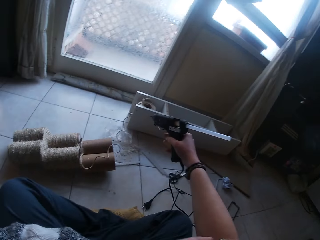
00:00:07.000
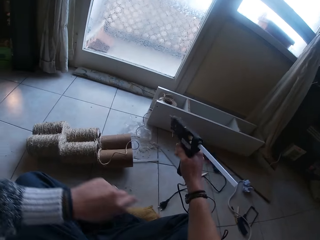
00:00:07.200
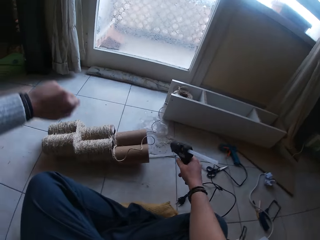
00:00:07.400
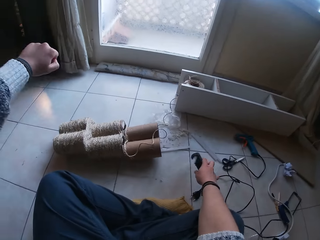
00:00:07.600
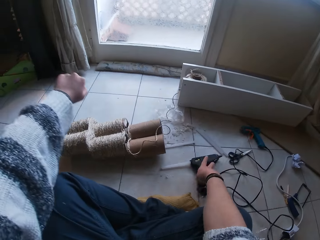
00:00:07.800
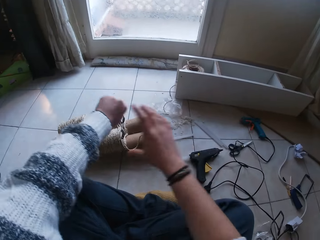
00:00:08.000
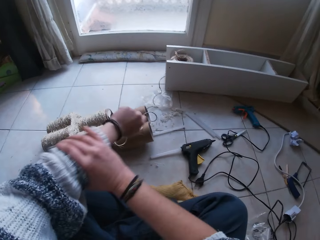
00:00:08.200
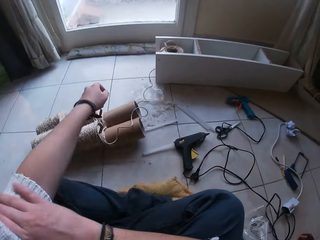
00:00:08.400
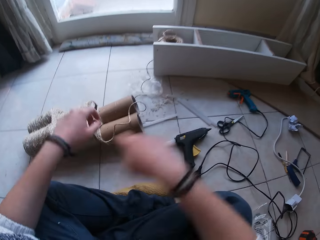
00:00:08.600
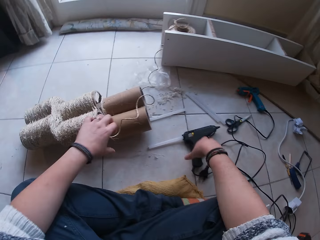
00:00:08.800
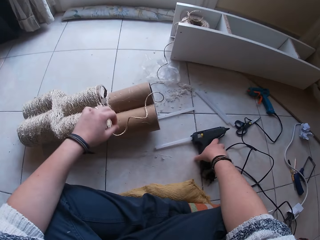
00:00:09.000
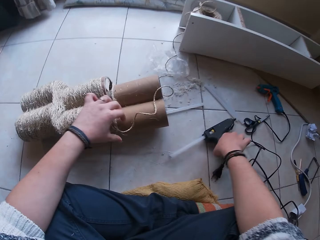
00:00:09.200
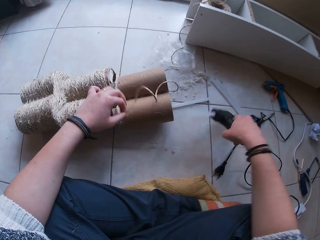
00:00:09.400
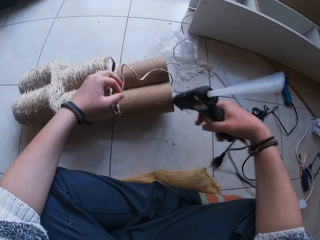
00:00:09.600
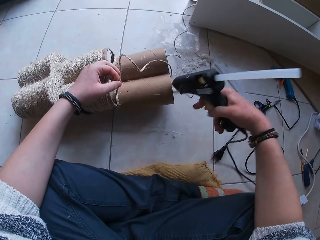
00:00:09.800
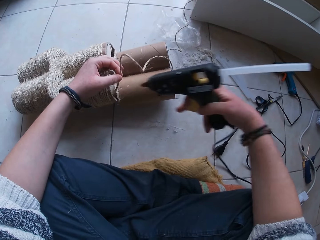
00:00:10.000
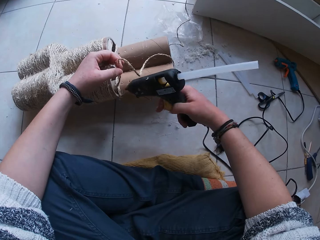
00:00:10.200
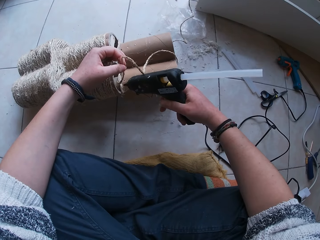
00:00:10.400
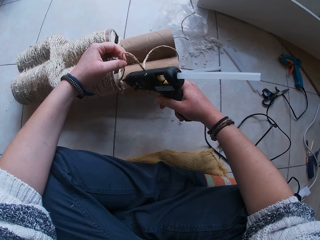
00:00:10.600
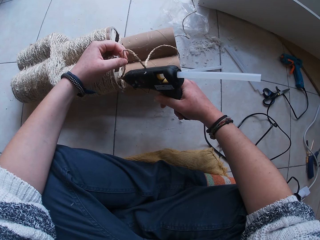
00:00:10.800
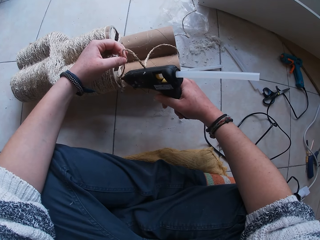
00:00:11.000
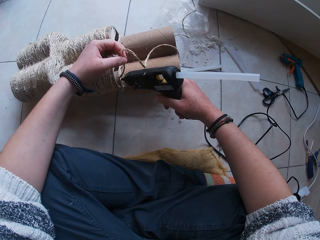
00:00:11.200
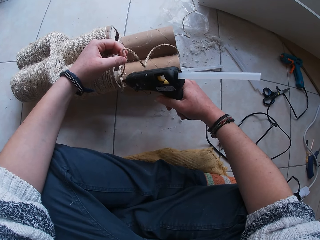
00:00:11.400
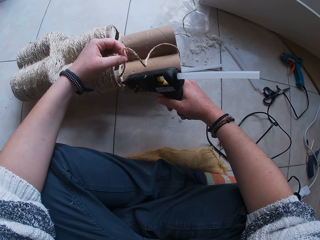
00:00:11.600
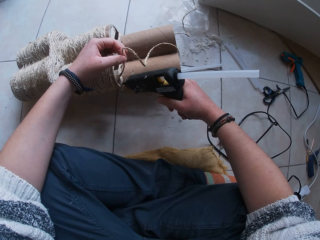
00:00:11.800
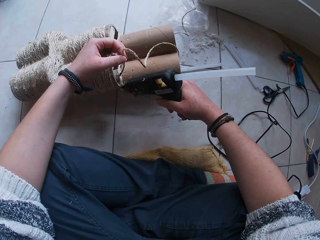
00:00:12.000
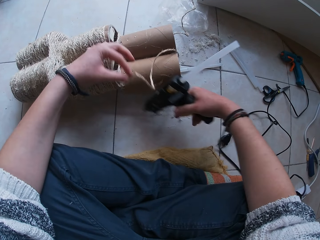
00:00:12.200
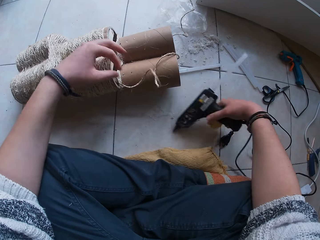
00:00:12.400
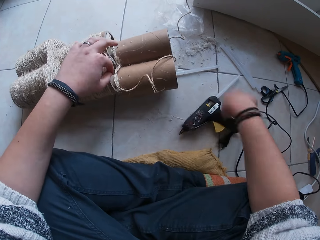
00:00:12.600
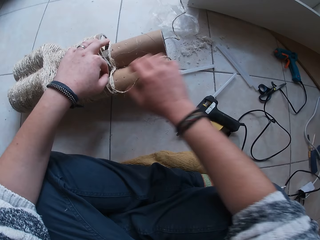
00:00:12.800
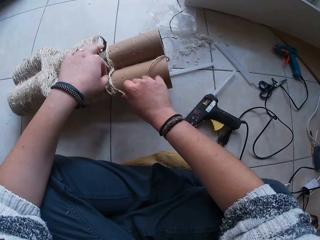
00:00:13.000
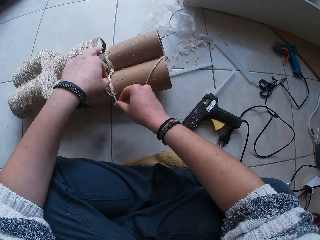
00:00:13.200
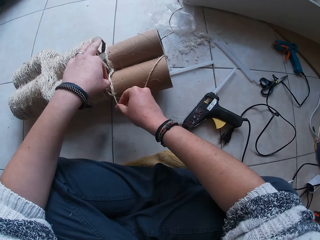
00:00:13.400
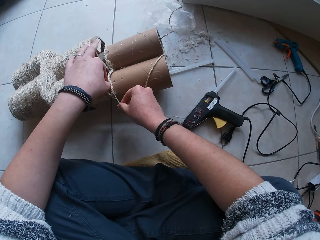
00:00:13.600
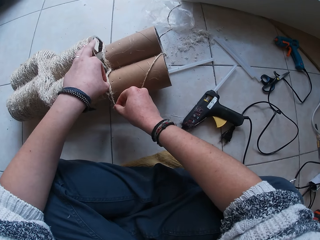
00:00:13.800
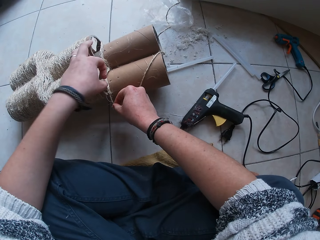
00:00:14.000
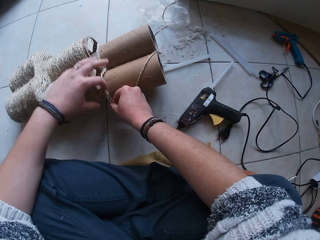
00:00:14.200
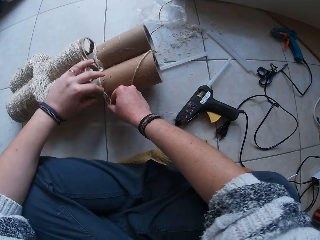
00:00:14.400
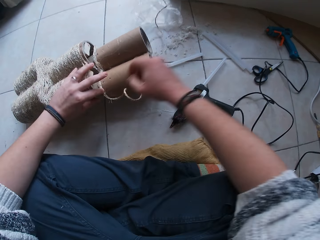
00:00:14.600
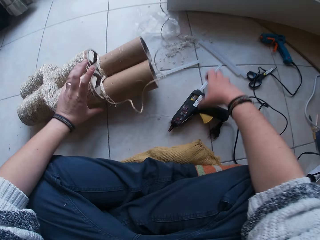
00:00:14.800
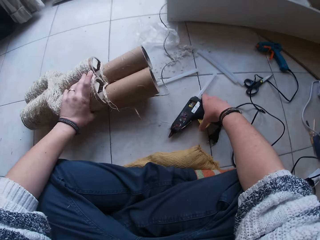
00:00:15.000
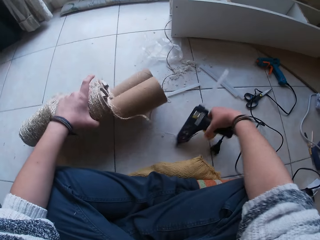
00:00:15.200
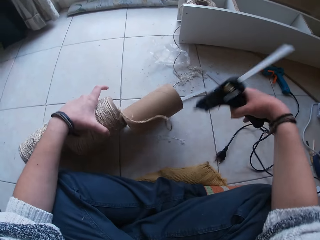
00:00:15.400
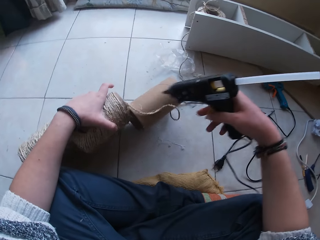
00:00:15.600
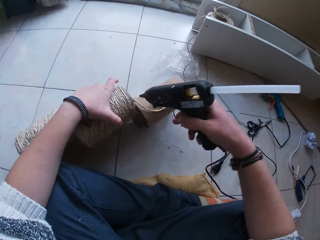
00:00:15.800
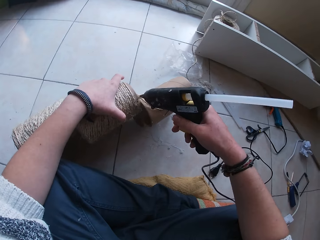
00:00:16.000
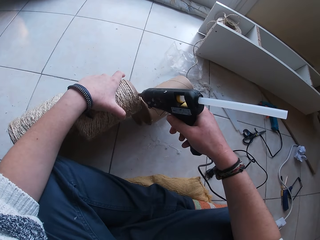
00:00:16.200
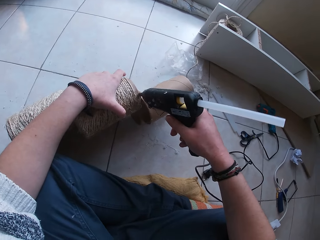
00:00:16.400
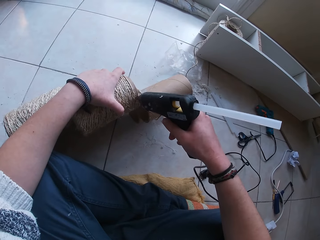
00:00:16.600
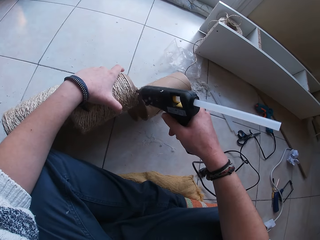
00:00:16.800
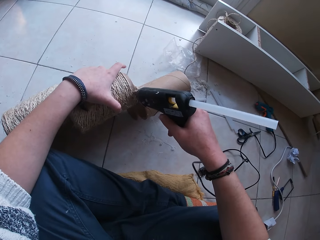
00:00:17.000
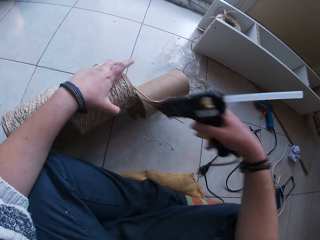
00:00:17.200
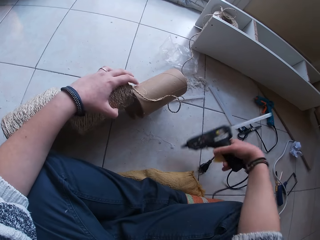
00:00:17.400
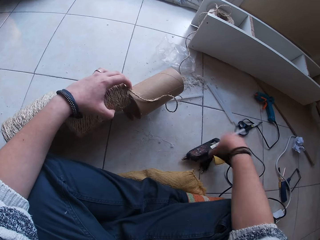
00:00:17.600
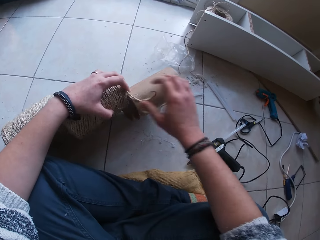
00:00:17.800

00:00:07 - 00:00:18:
The camera wearer drops the glue gun in her right hand on the floor. She adjusts the left sleeve of her top with her right hand, and pulls the sweater sleeve with her right hand. She picks the glue gun from the floor with her right hand. She picks a string of rope with her left hand and holds the sisal rope with the left hand. She applies glue on a paper craft with the glue gun in her right hand. She drops the glue gun in her right hand on the floor. She picks the string of rope with her right hand. She presses the string of rope on the paper craft with her left hand. She picks the paper craft on the floor with her left hand. She picks the glue gun from the floor with her right hand. She applies glue on the paper craft with the glue gun in her right hand. She drops the glue gun in her right hand on the floor.

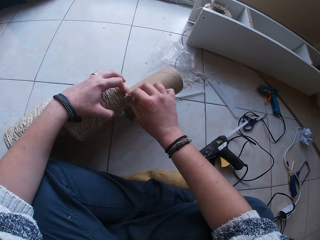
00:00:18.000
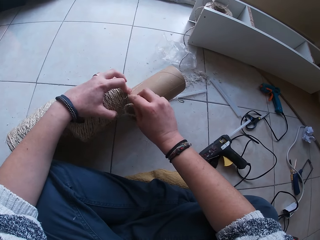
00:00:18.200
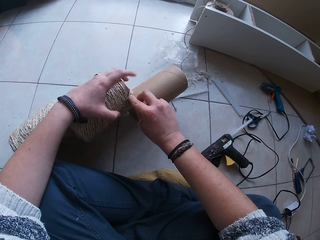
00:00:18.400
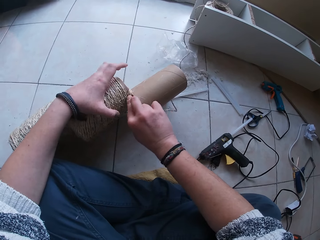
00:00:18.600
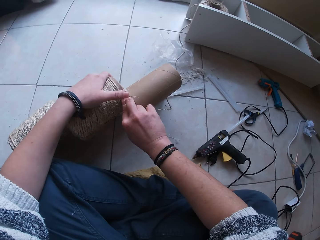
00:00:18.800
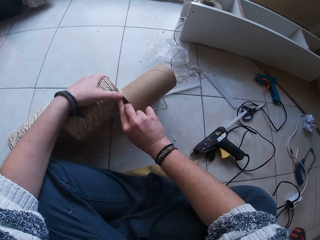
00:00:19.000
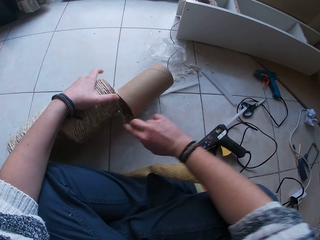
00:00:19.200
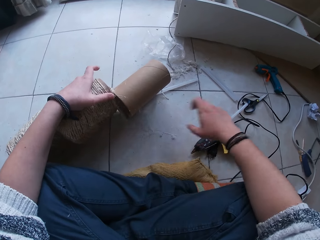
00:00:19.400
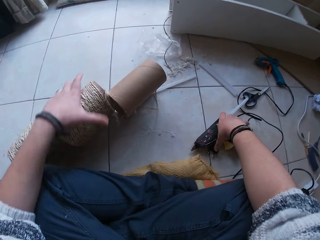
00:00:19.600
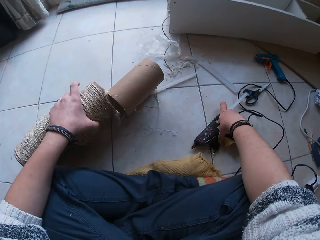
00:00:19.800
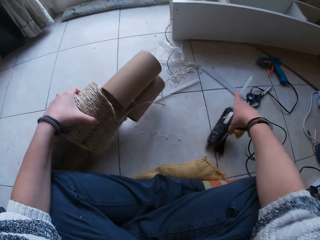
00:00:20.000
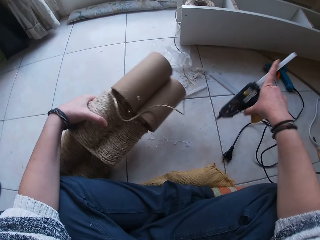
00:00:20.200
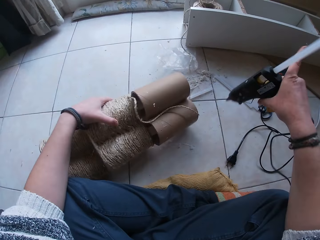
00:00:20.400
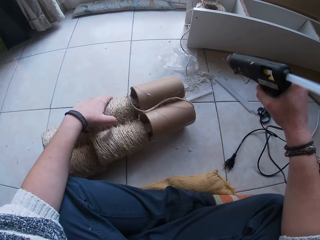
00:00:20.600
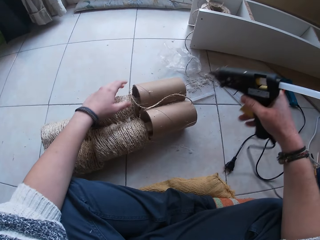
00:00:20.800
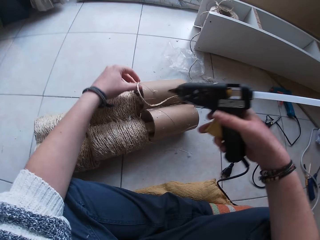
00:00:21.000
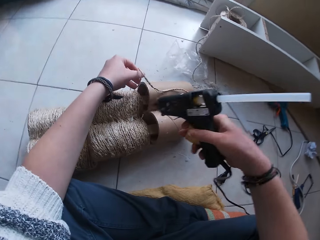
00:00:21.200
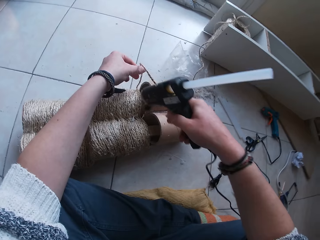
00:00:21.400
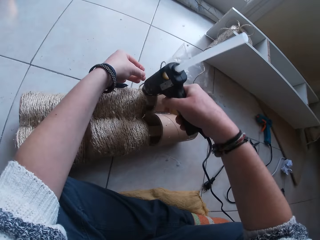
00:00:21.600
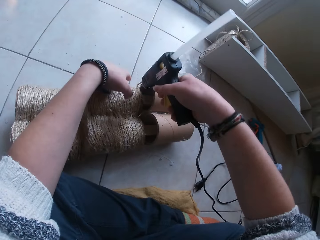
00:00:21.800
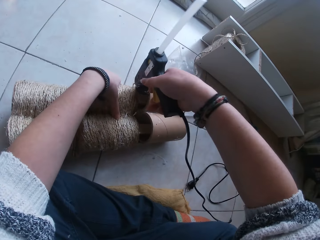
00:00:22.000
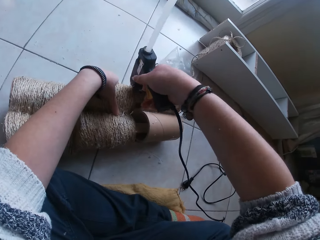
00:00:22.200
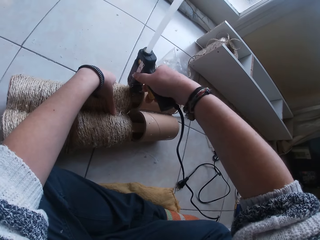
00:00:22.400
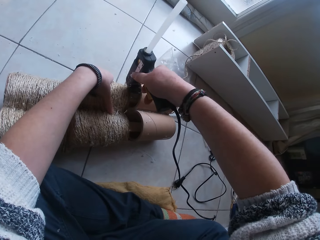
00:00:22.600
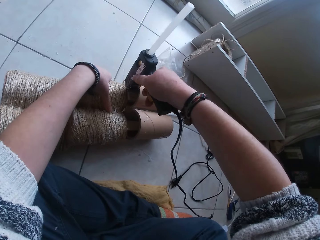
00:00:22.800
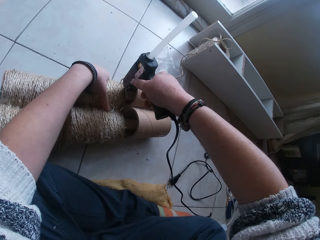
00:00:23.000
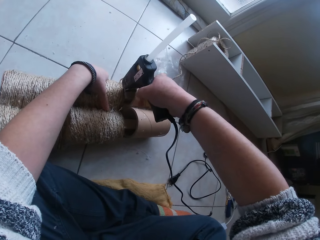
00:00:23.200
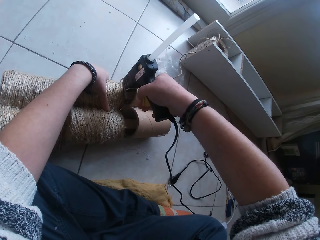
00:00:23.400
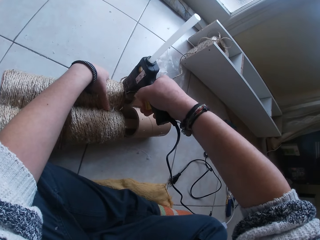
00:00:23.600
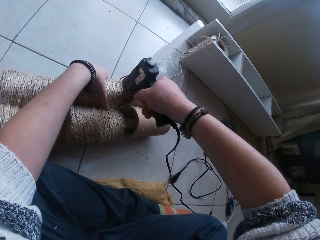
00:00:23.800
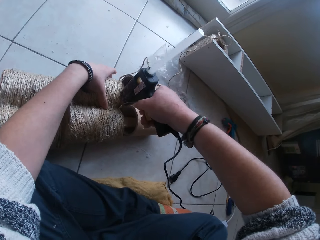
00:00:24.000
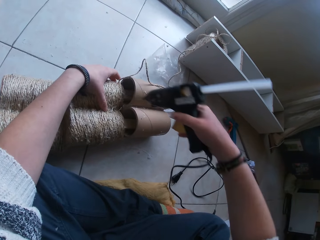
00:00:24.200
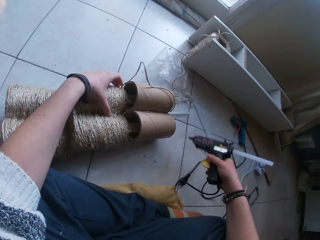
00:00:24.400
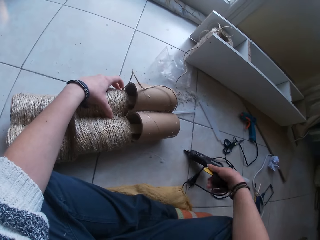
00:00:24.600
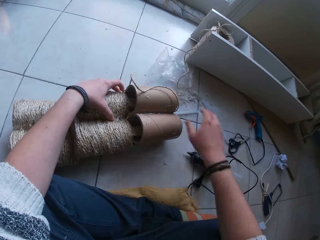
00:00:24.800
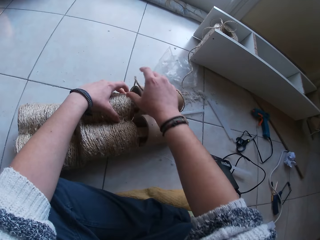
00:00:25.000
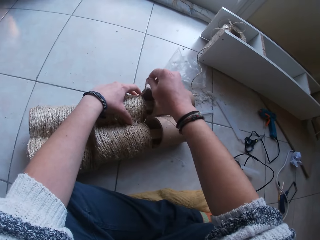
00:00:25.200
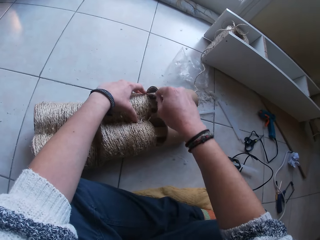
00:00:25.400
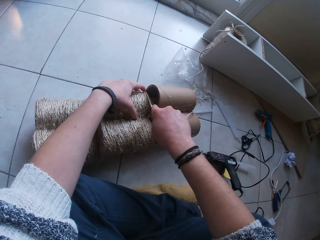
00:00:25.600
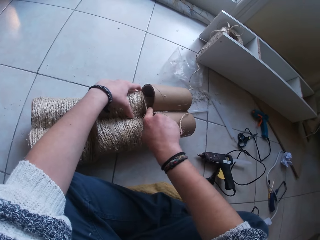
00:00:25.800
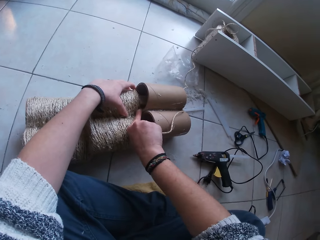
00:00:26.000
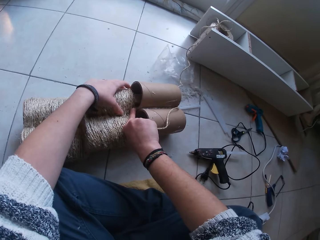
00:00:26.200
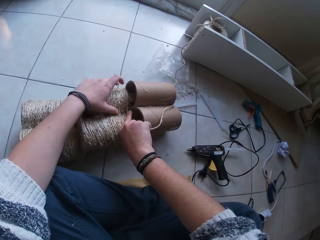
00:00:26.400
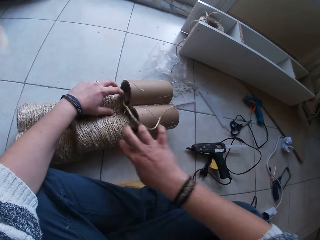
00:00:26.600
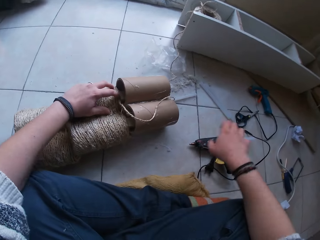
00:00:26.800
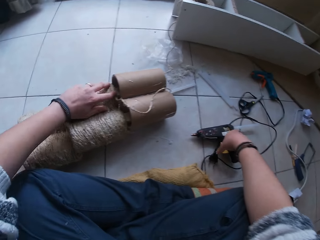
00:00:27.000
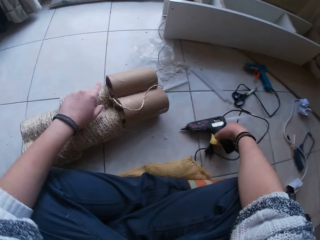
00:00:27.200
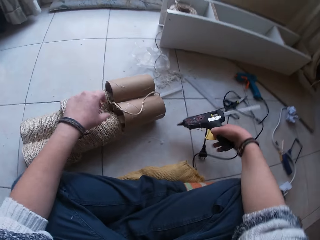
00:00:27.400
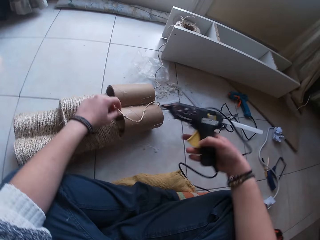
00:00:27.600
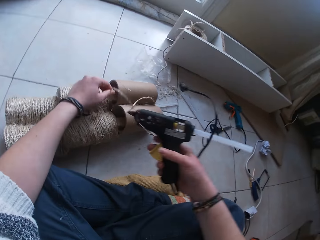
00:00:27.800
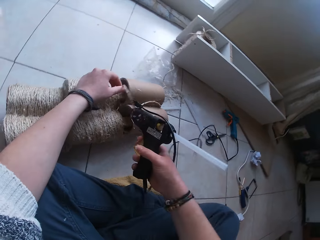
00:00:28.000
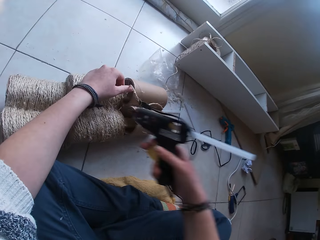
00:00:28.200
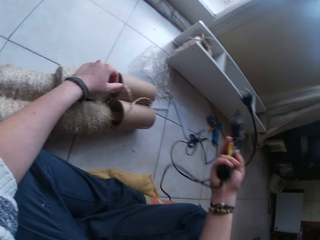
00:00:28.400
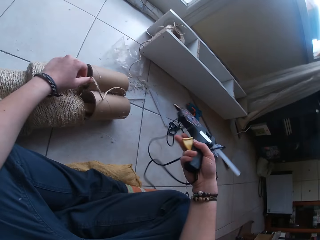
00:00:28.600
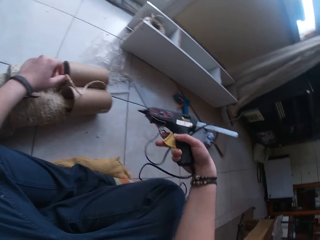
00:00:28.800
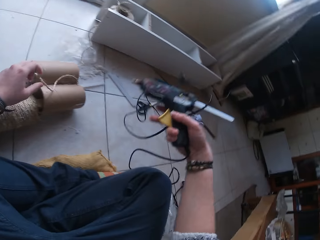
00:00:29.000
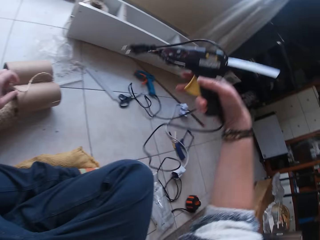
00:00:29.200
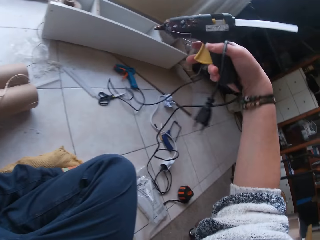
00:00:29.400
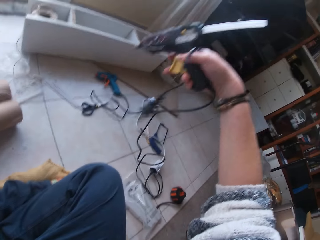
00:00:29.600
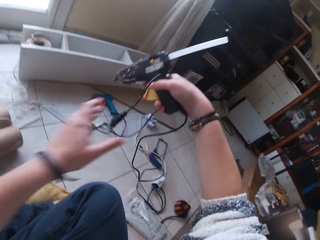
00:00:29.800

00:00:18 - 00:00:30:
The camera wearer presses the string of rope on the paper craft with her hands. She drops the paper craft in her left hand on the floor. She picks the glue gun from the floor with her right hand. She turns the sisal roll. She picks the string of rope with her left hand. She applies glue on the paper craft with the glue gun in her right hand. She drops the glue gun in her right hand on the floor. She presses the string of rope on the paper craft with her right hand. She presses the string of rope on the paper craft with her left hand. She picks the glue gun from the floor with her right hand. She moves the string of rope with her left hand.
